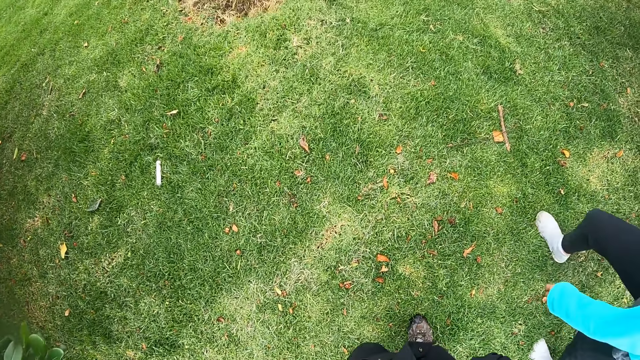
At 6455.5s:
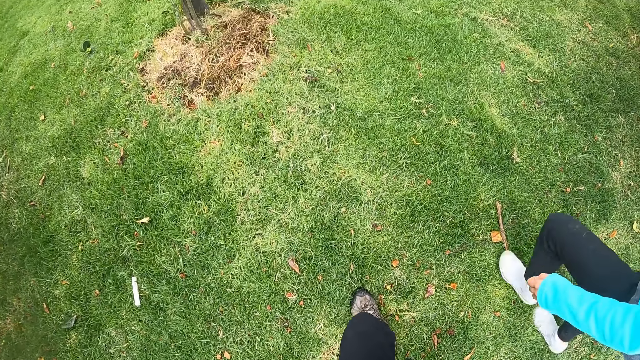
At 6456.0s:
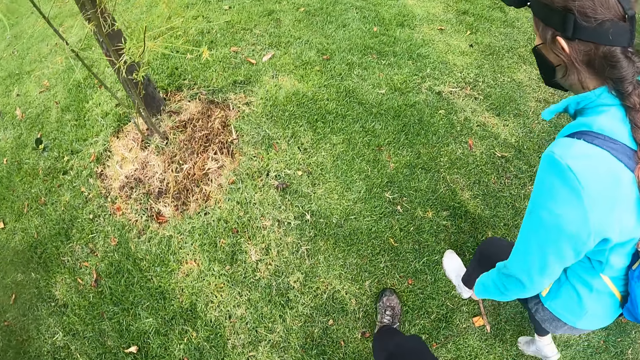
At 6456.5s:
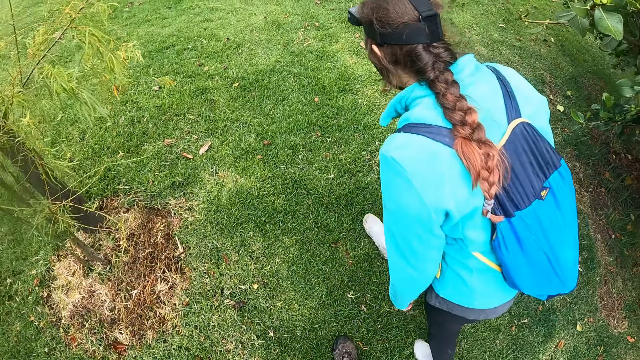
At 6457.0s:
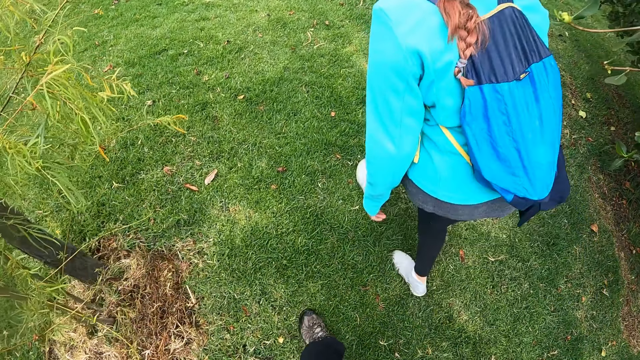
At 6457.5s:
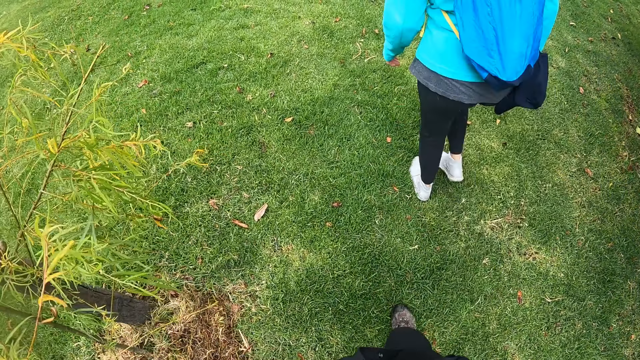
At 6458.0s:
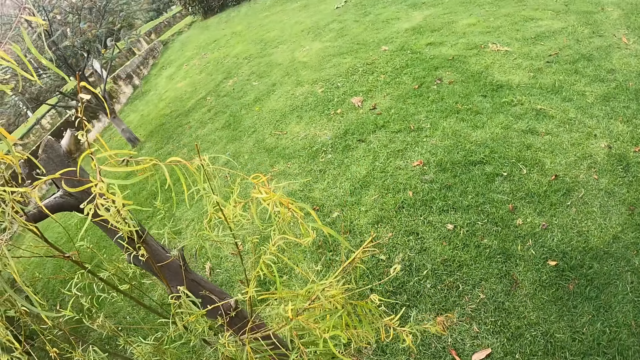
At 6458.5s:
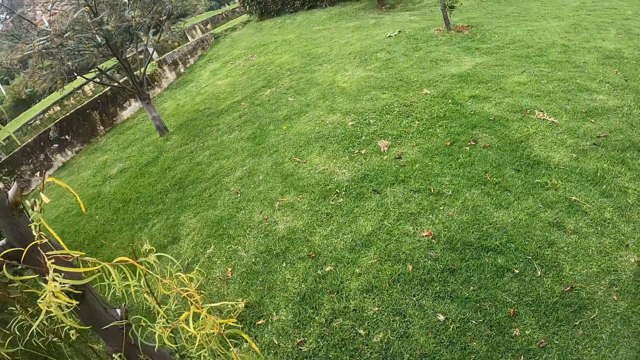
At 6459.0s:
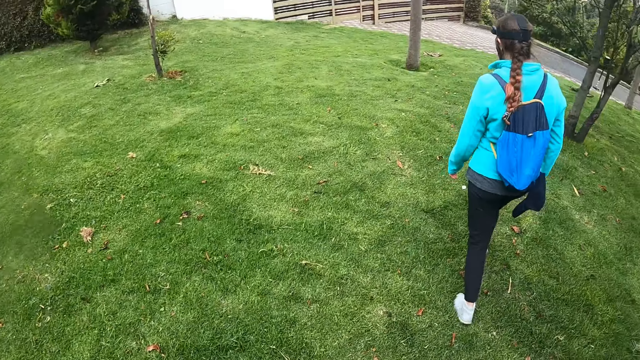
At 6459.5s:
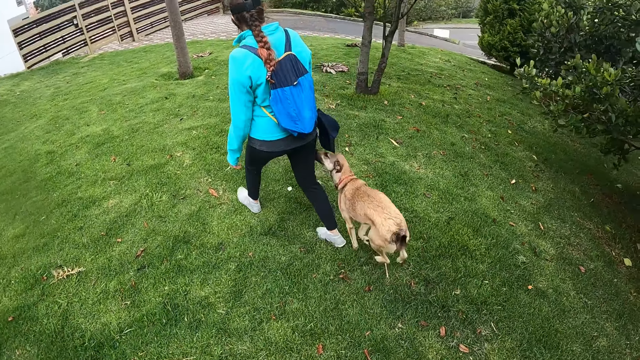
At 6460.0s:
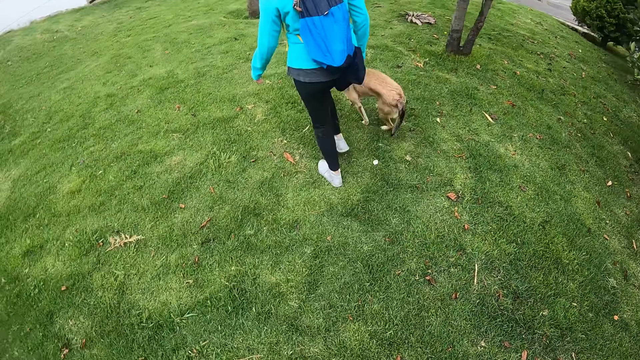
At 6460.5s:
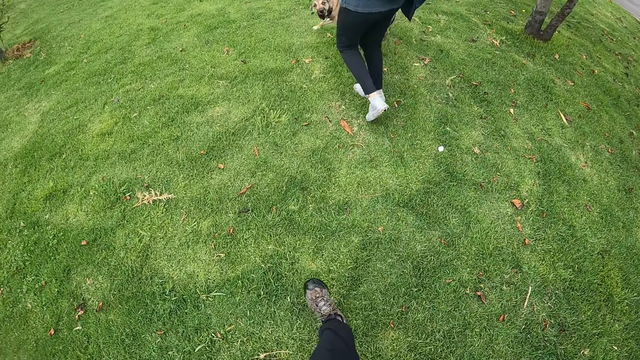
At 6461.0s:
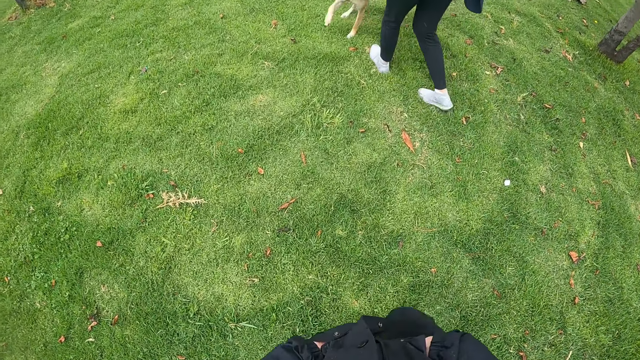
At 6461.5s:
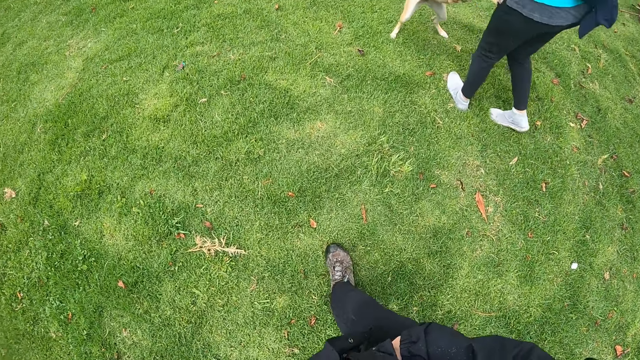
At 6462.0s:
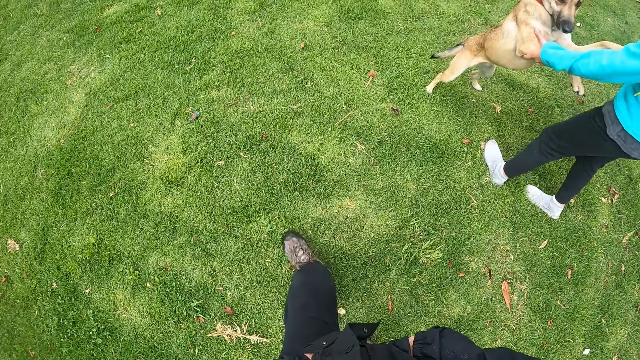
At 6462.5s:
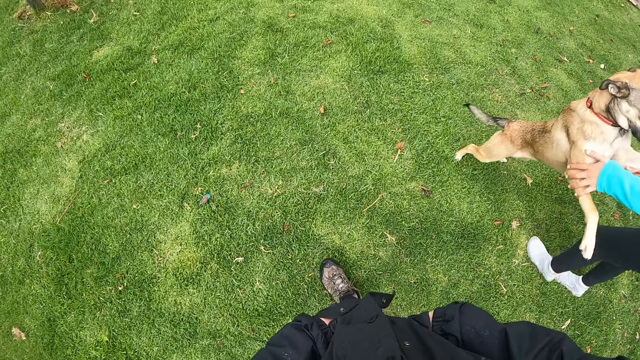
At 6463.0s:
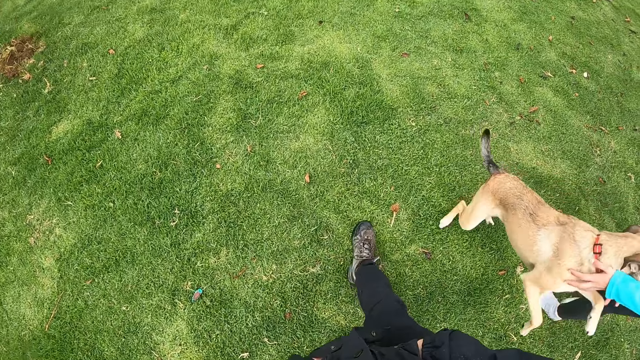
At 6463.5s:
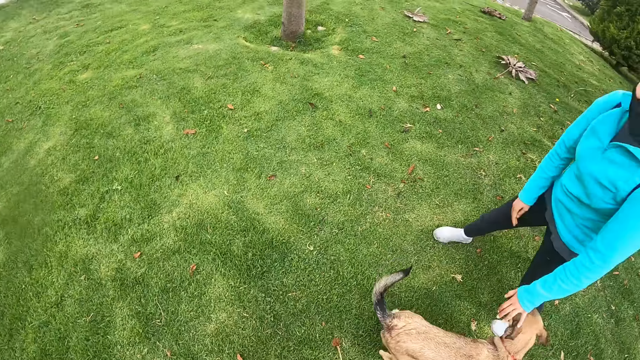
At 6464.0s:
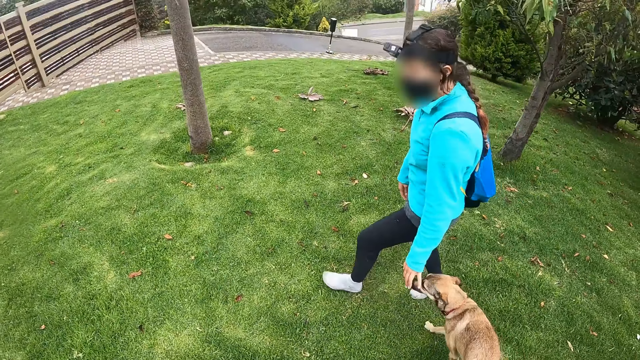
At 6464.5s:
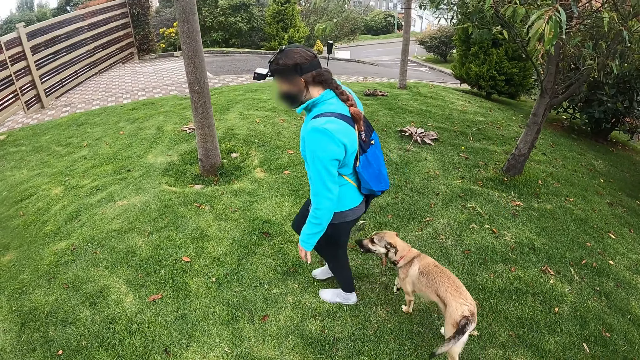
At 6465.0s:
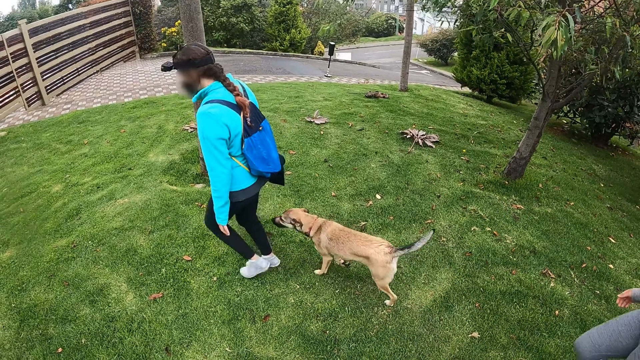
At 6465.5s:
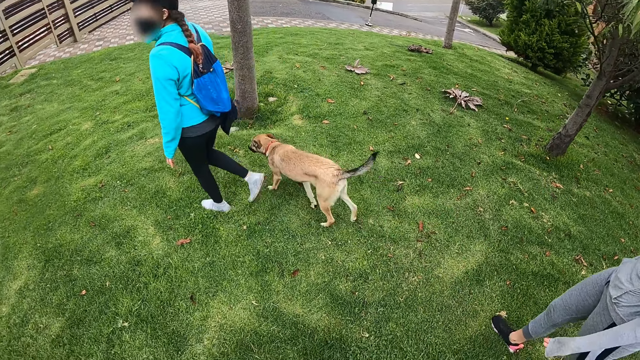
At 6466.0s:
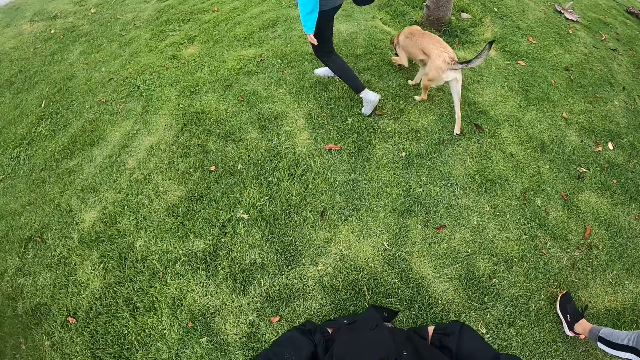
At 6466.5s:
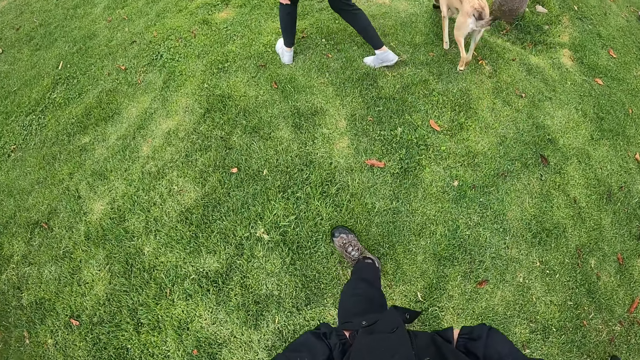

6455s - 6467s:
The camera wearer looks around. The dog runs towards the woman. The woman interacts with the dog with her hands.

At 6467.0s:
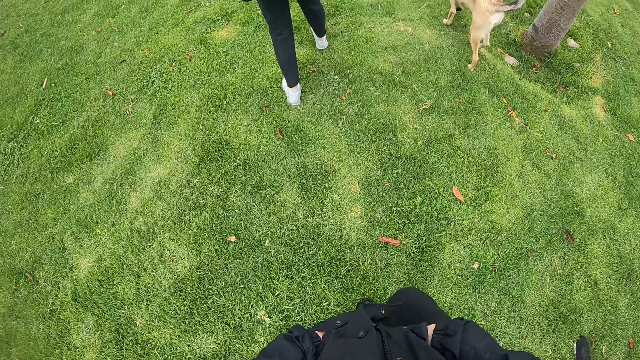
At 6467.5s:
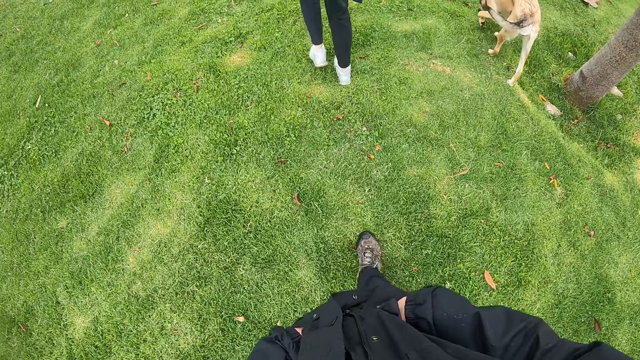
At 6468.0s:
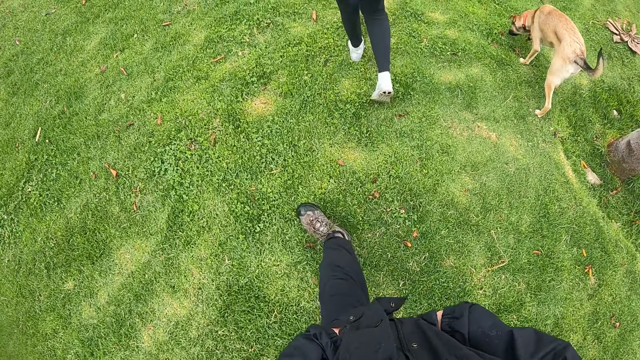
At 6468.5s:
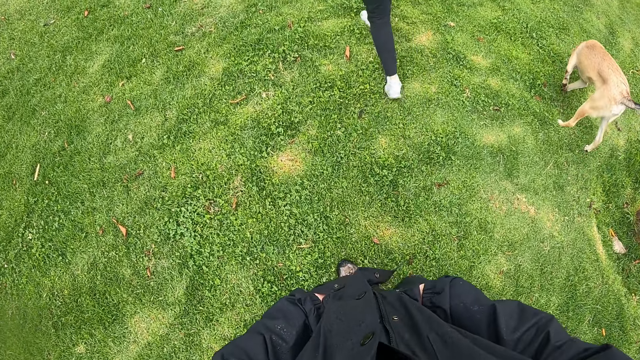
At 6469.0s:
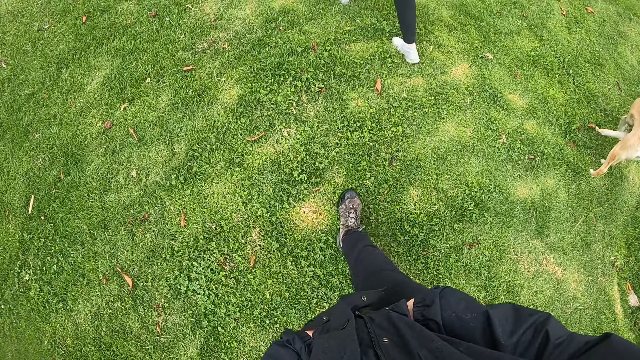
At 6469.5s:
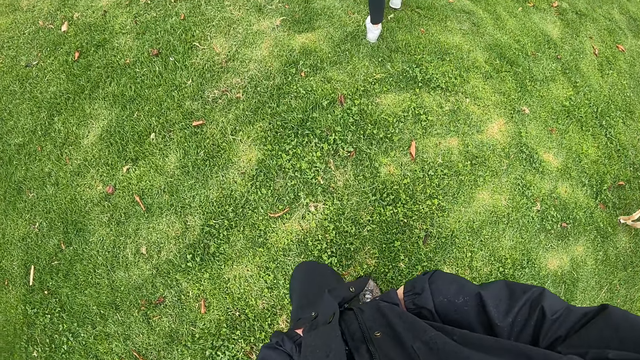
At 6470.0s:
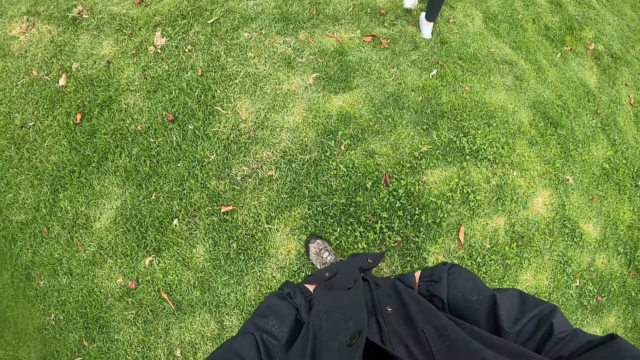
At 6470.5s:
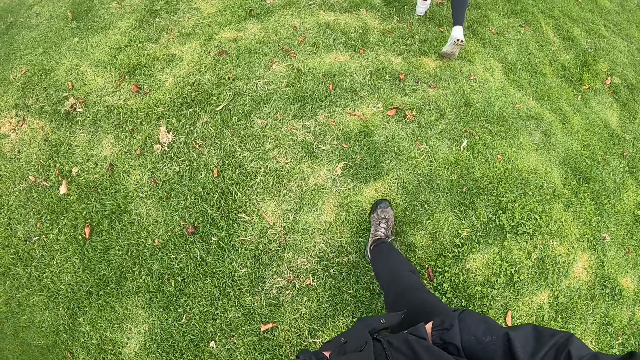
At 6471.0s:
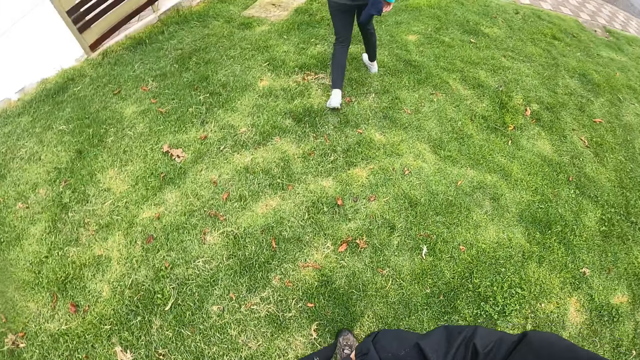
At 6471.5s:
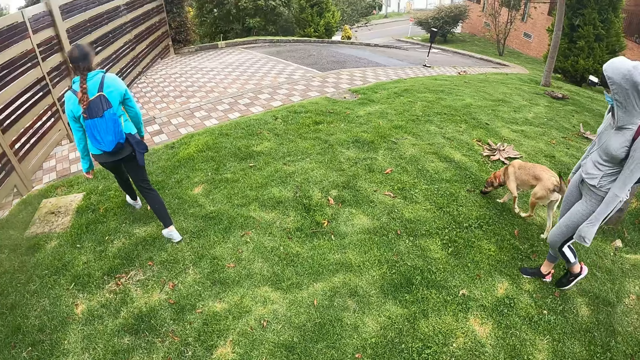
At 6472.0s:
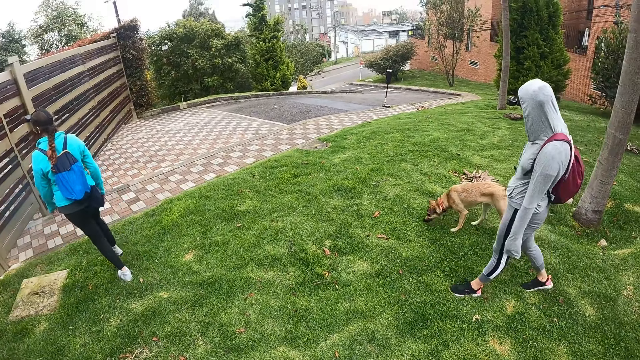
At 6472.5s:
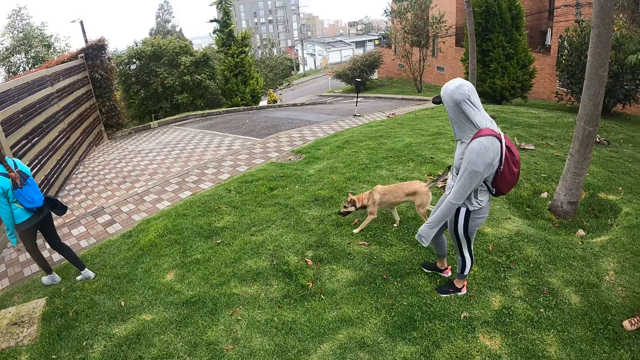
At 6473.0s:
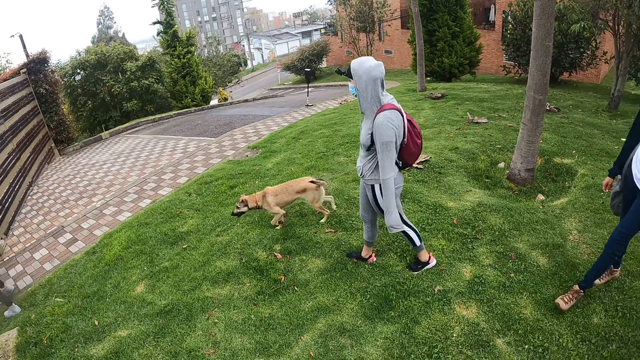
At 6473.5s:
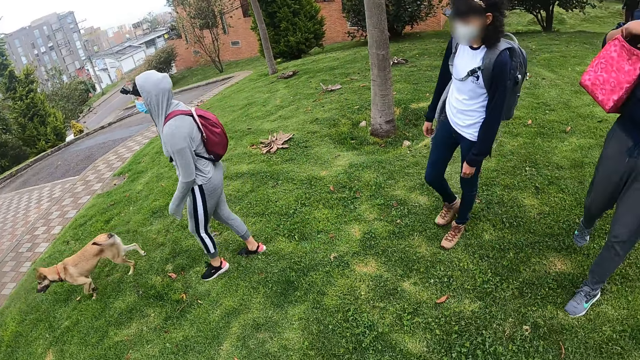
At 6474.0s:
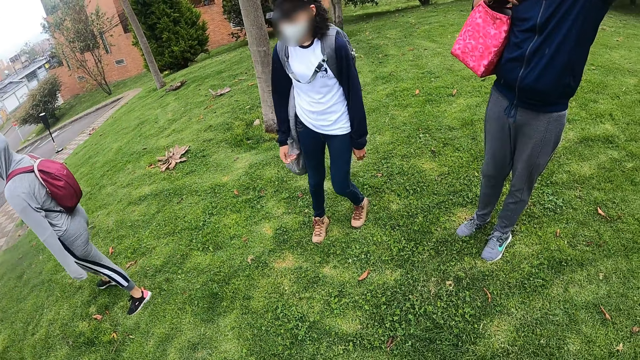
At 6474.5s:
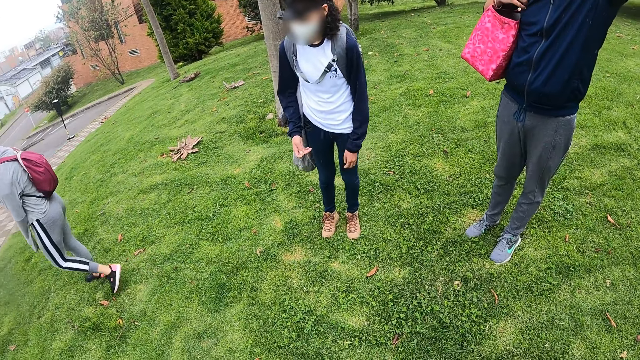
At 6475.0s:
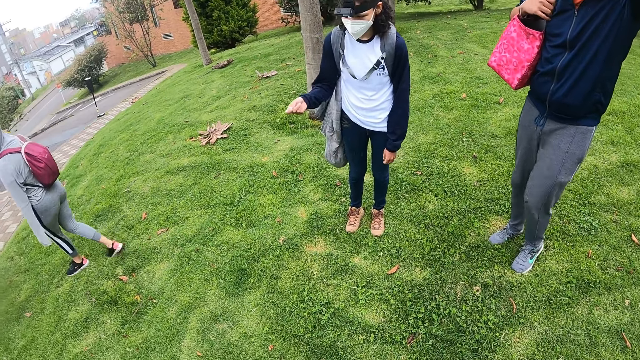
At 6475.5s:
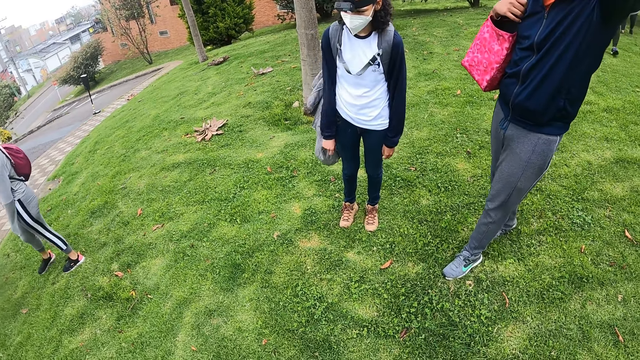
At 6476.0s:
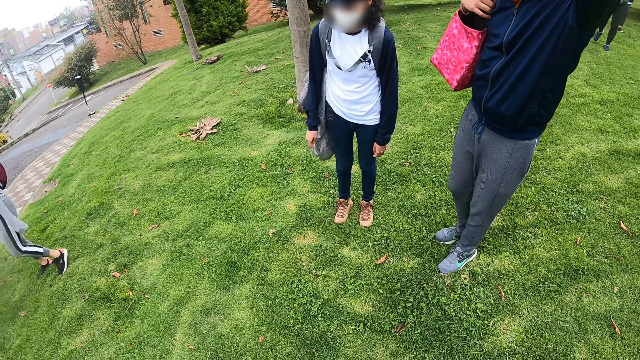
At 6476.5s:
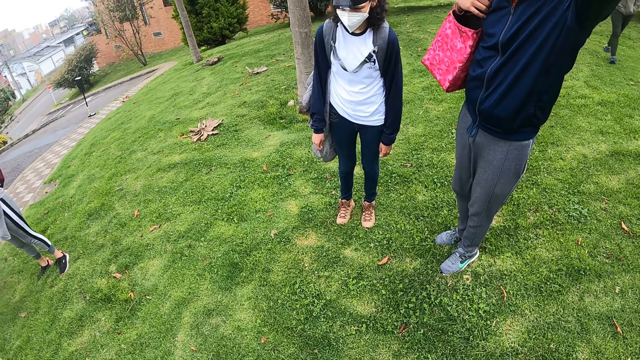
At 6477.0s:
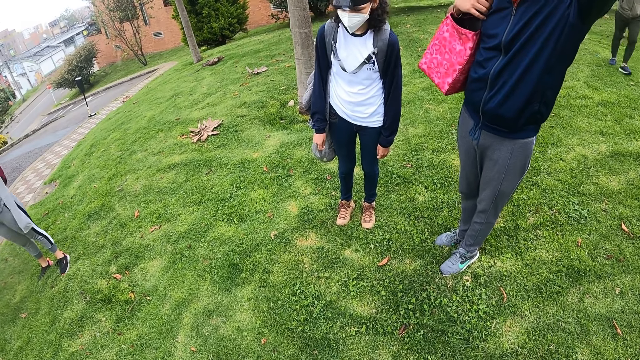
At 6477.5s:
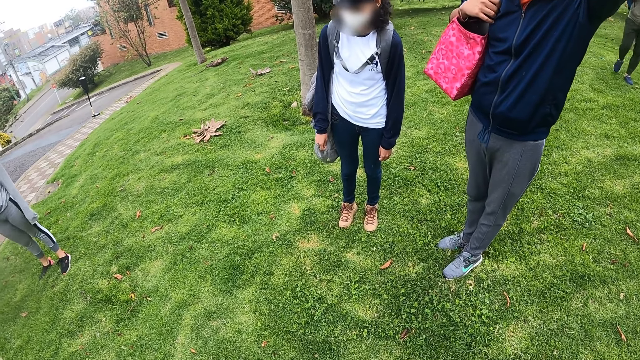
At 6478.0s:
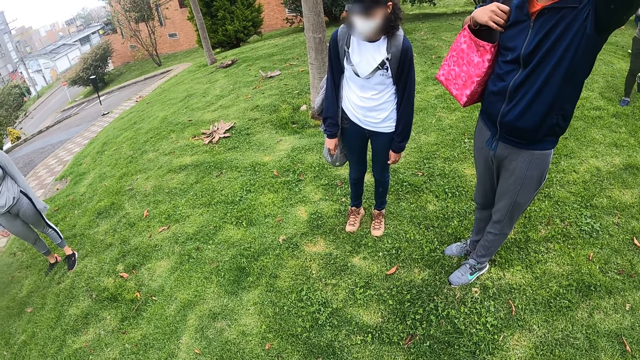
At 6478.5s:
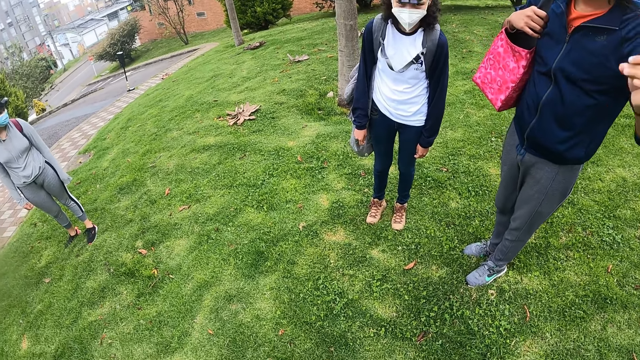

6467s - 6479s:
The camera wearer looks around. A person communicates to another person.
